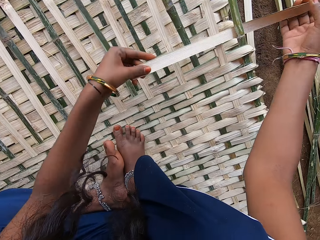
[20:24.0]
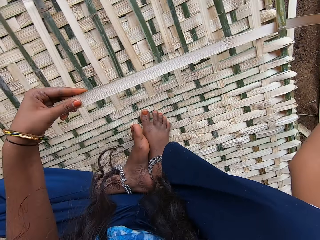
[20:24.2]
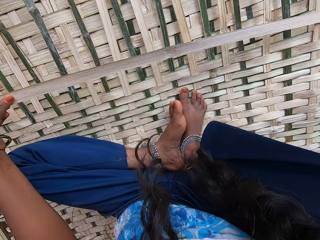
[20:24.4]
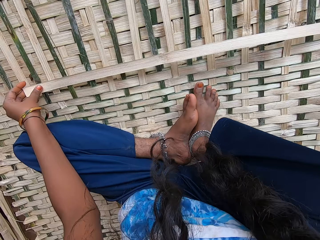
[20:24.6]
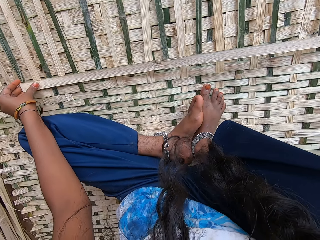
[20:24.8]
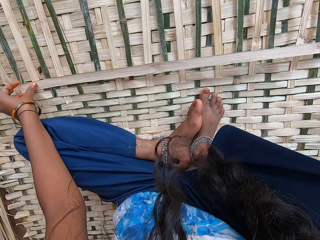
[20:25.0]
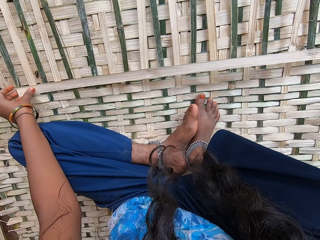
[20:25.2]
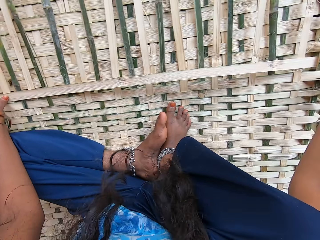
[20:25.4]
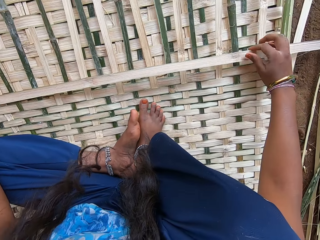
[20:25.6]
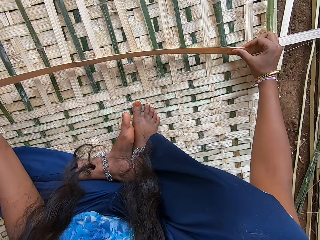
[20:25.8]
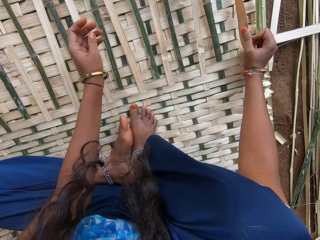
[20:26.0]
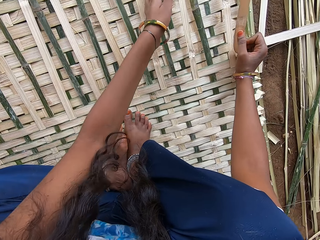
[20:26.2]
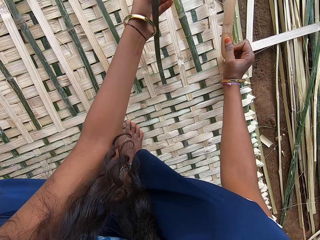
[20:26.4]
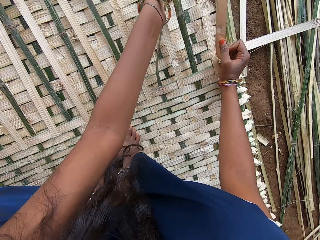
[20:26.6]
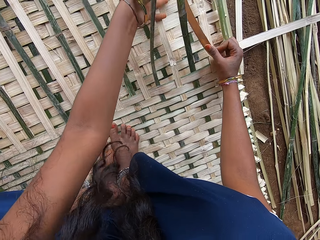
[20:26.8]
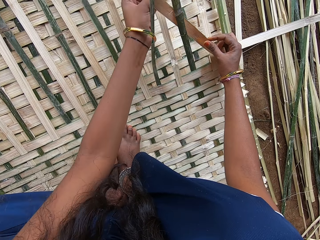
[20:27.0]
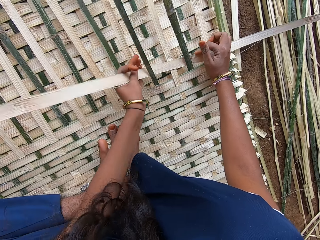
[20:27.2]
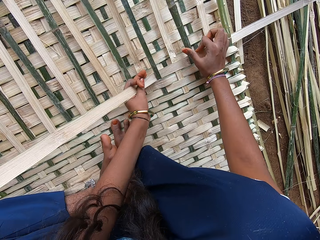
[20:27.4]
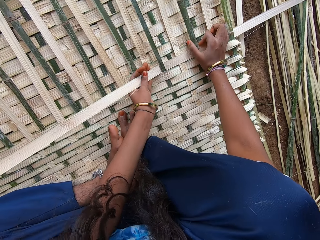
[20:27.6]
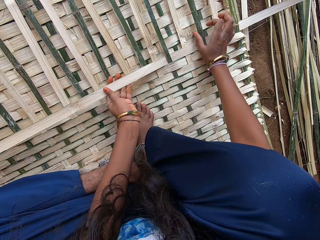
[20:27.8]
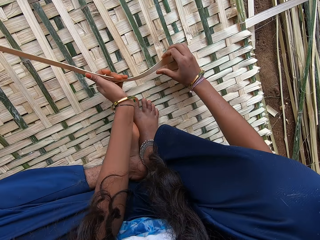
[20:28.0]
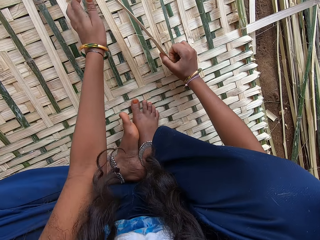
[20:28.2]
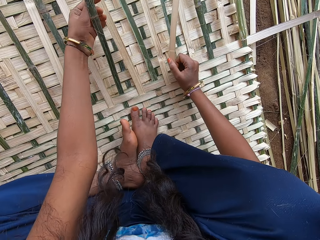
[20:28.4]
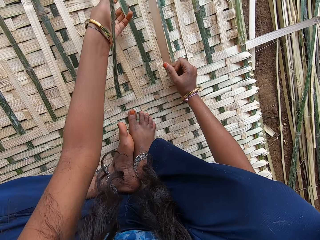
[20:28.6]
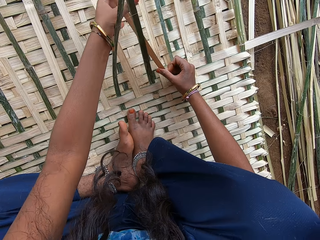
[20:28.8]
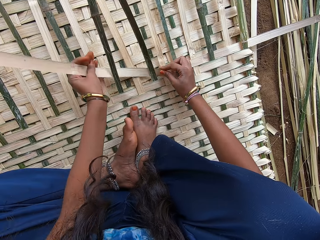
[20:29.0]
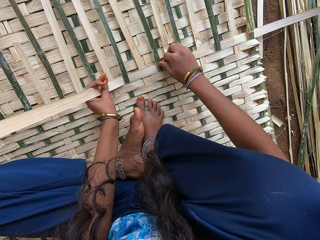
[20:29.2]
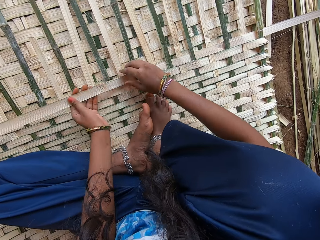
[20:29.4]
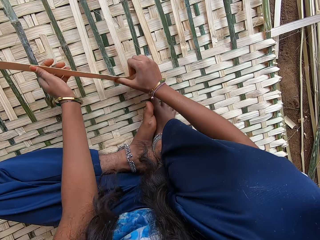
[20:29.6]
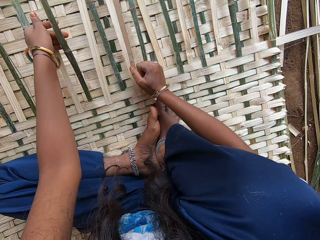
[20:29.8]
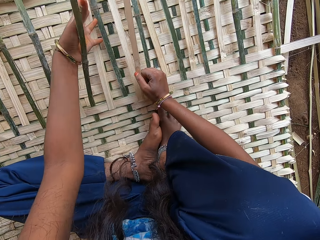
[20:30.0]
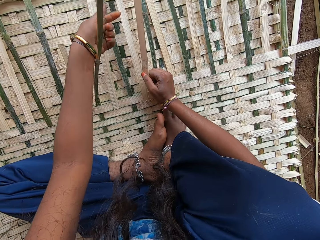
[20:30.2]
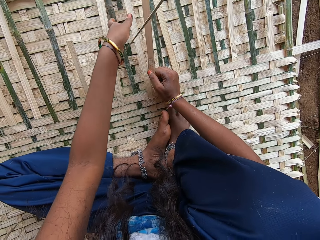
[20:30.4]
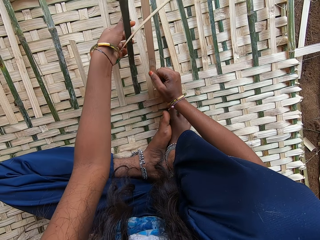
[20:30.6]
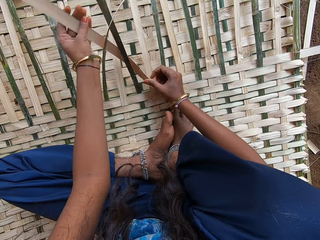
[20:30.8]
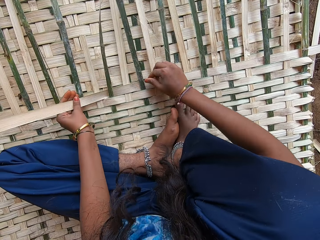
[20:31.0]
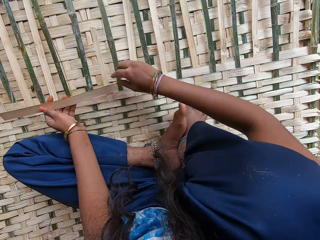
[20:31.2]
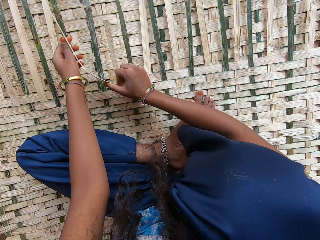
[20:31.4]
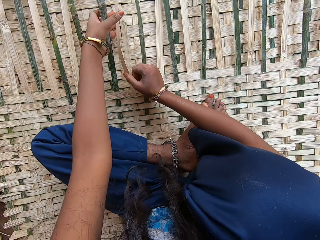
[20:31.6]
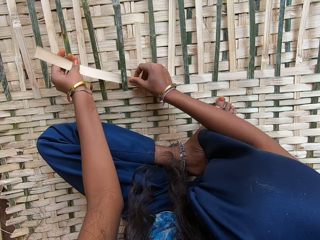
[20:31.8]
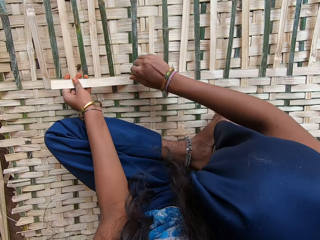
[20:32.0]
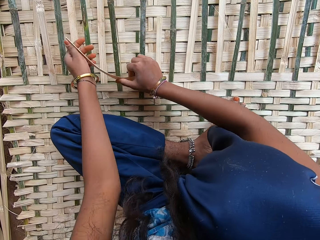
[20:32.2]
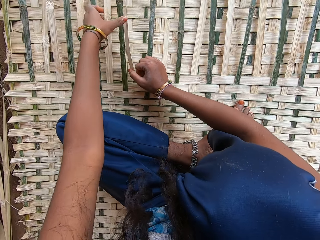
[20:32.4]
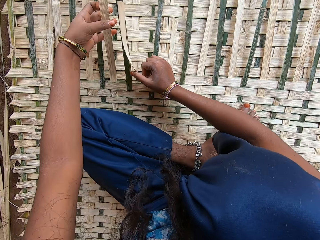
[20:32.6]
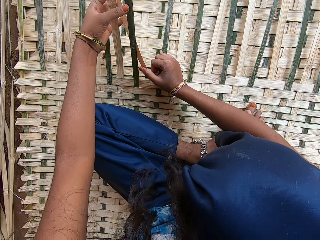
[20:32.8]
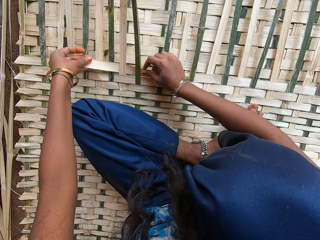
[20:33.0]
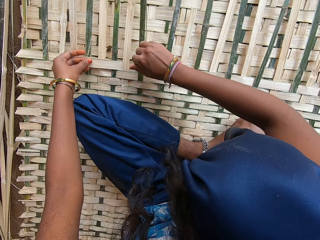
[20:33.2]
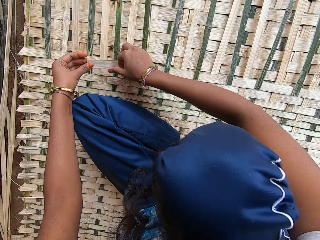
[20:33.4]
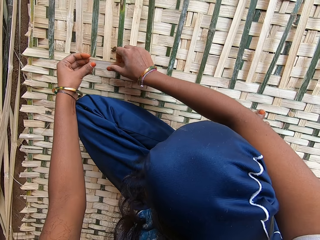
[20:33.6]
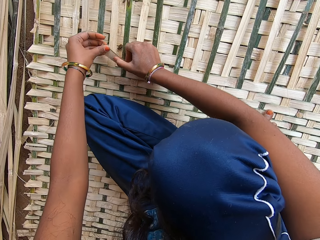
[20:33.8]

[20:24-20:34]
The camera wearer plaits the mat with bamboo sticks. They stare at the bamboo stick on the mat. They plait the mat with bamboo sticks.

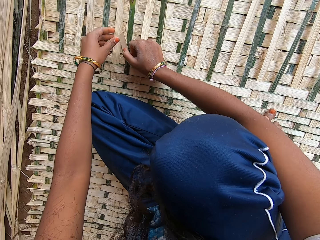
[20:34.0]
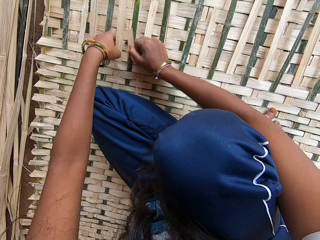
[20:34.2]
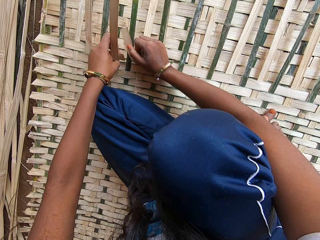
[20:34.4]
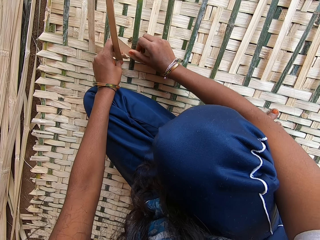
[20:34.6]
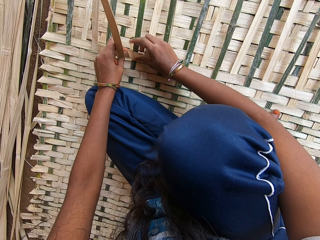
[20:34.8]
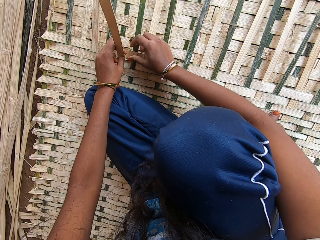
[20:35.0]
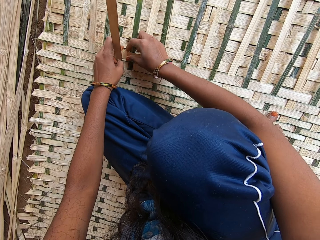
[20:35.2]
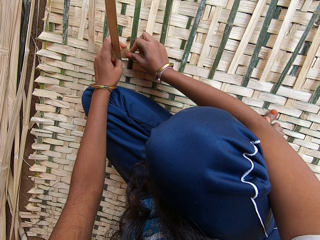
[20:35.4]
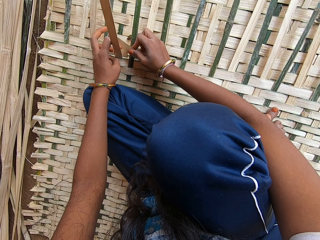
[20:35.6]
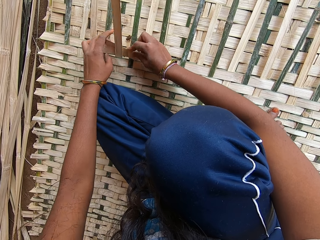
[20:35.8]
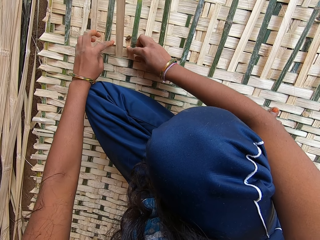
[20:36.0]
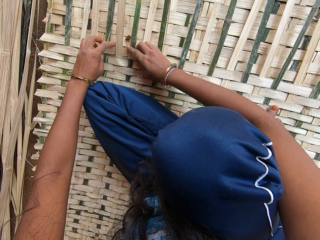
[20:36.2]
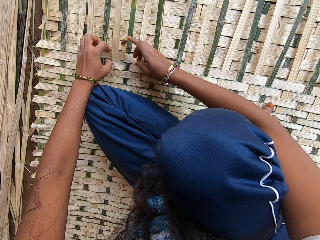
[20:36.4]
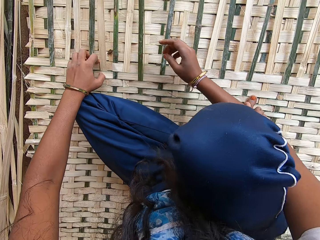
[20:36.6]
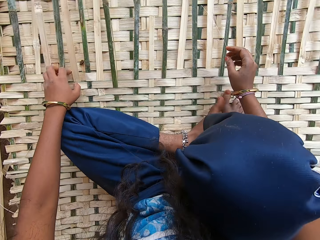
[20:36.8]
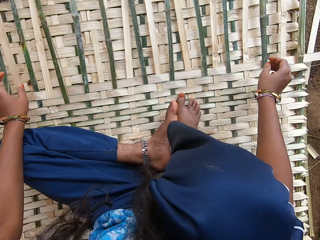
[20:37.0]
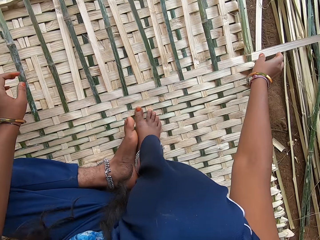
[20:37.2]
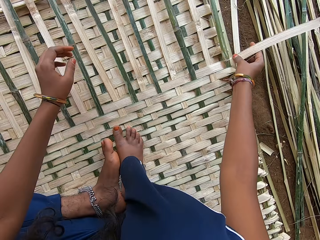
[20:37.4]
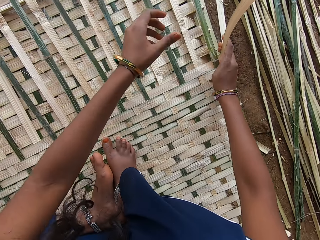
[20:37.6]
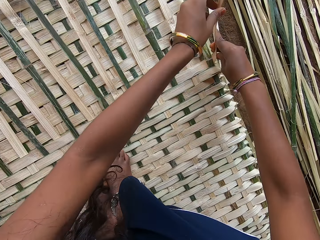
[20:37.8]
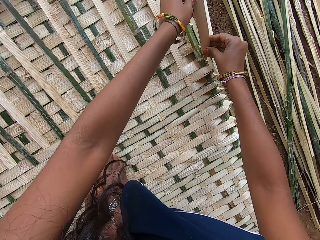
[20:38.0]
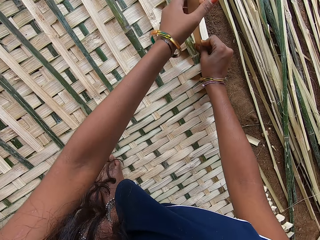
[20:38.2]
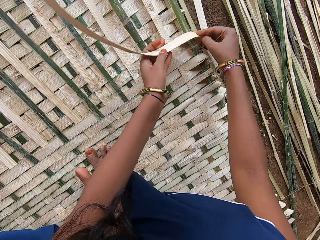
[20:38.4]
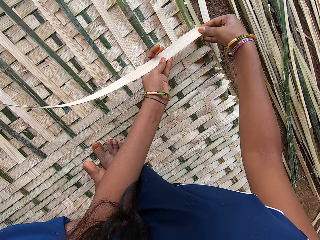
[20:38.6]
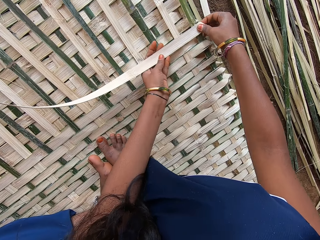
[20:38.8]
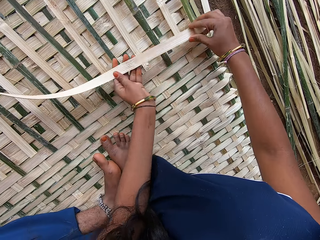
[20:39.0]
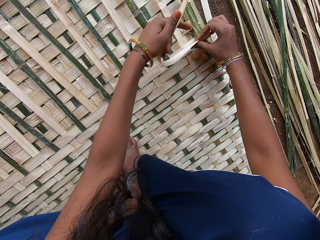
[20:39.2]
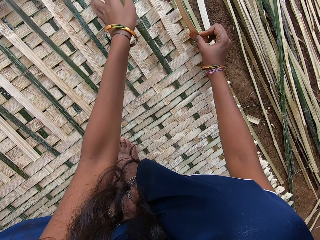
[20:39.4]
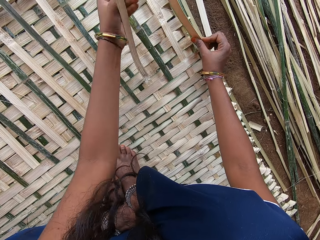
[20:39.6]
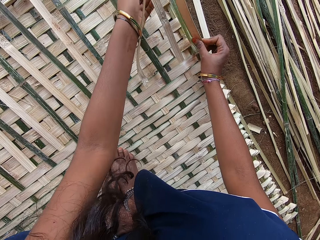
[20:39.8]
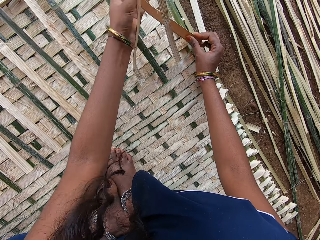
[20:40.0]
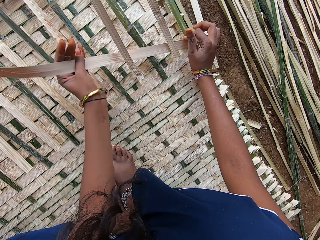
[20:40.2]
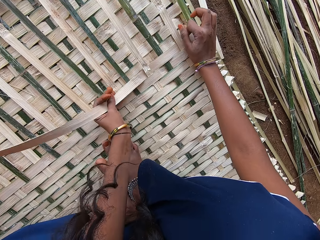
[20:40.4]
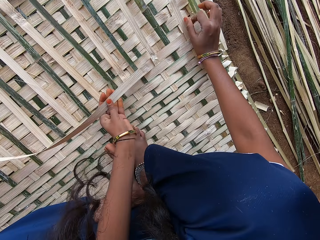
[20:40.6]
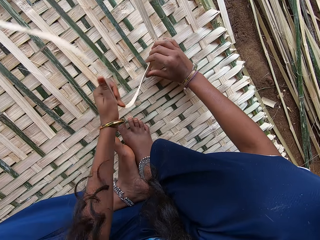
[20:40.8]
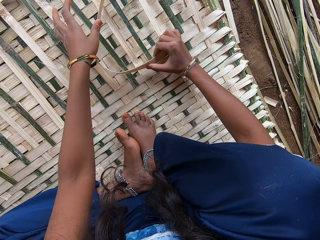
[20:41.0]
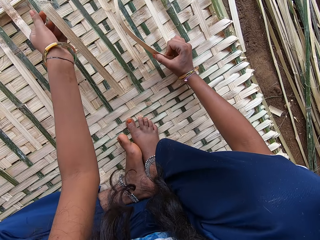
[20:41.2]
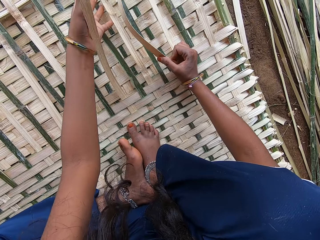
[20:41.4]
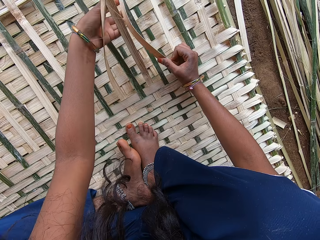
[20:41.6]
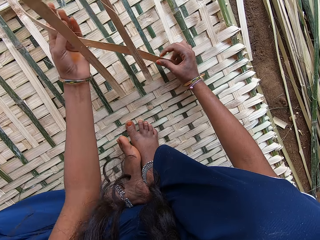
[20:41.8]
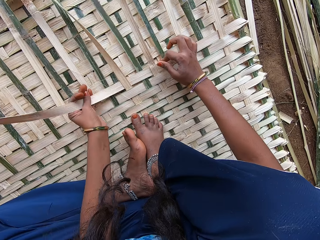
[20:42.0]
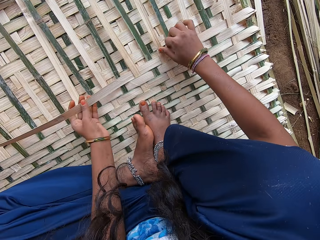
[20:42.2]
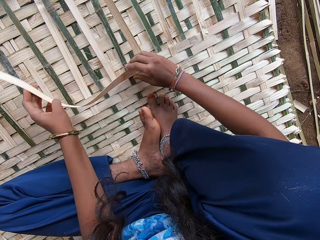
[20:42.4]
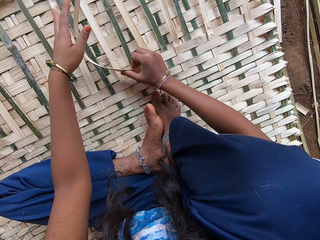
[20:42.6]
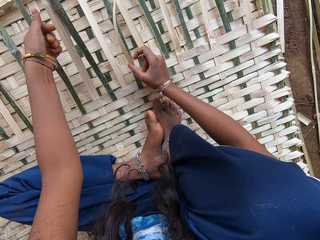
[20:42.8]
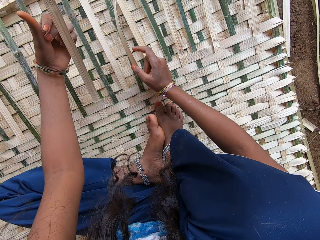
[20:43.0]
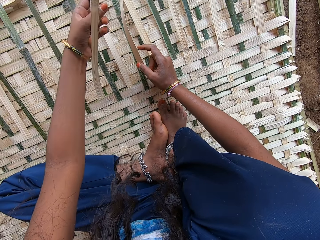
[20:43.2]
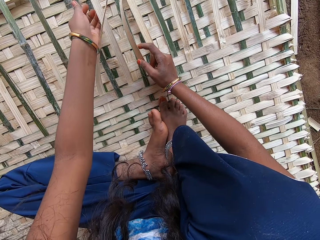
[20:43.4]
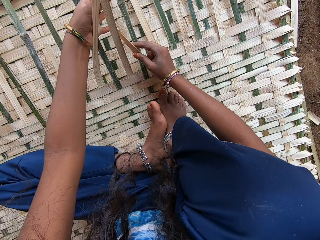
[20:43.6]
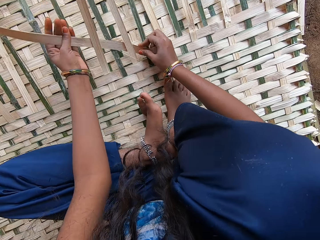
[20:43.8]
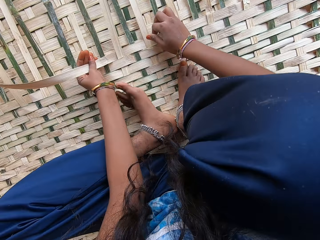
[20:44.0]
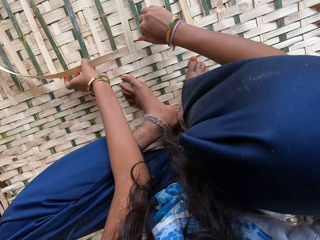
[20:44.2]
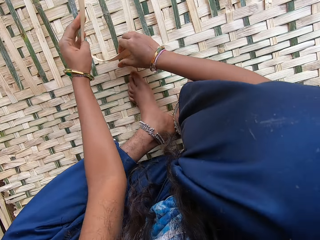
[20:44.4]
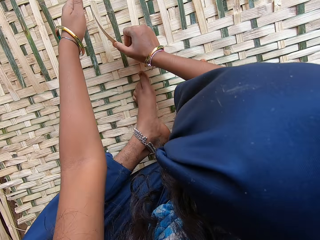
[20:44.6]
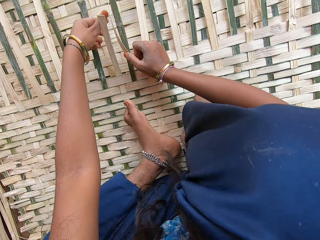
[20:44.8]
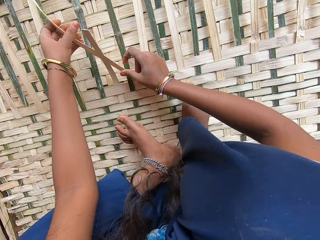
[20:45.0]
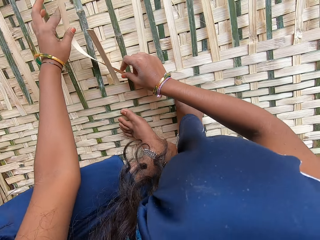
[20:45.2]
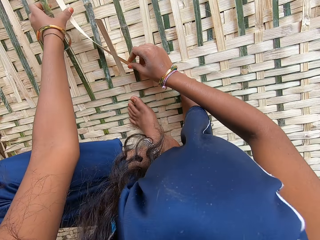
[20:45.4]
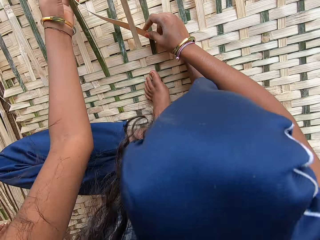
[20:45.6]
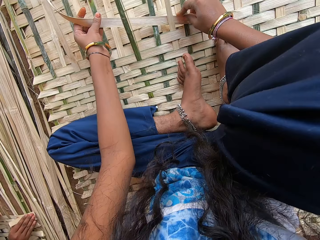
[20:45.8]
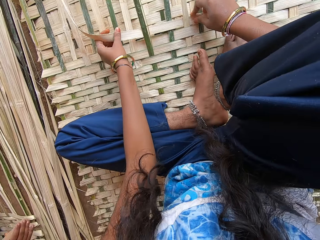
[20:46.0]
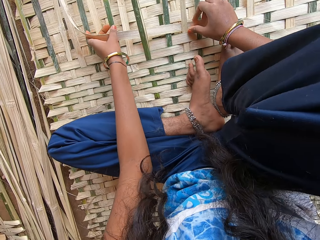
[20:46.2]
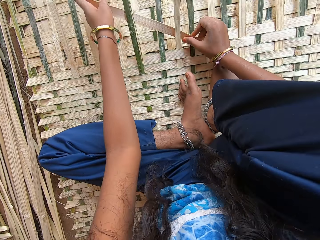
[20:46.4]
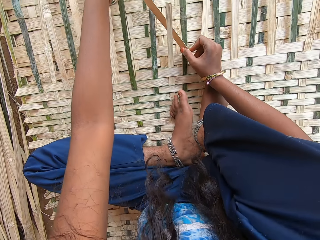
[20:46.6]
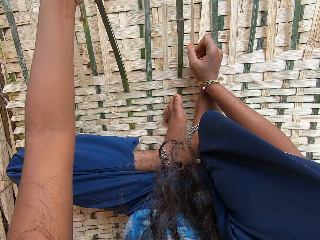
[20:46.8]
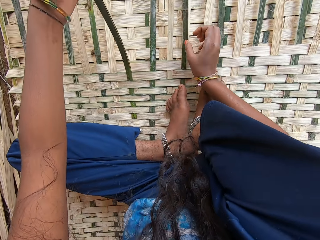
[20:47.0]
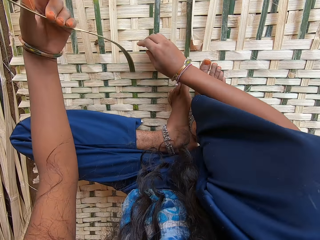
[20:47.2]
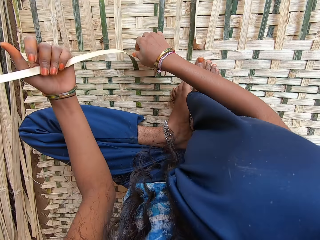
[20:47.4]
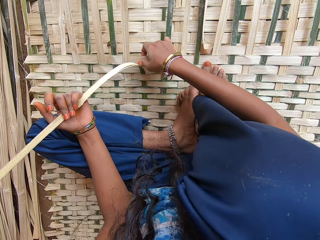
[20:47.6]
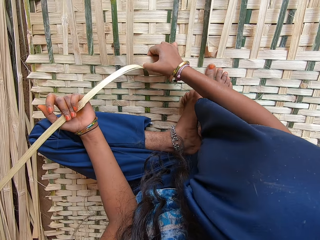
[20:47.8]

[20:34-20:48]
The camera wearer stares around. They fold the bamboo stick with the right hand. They hold the bamboo stick with both hands. They twist the bamboo stick with both hands. They plait the mat with bamboo sticks.
